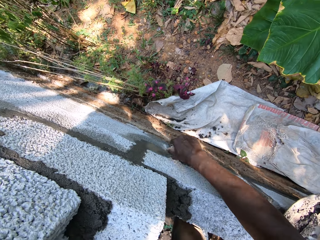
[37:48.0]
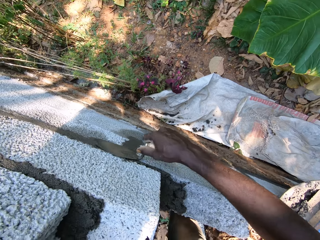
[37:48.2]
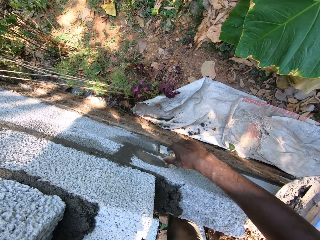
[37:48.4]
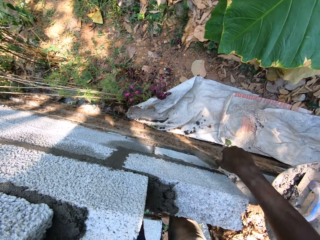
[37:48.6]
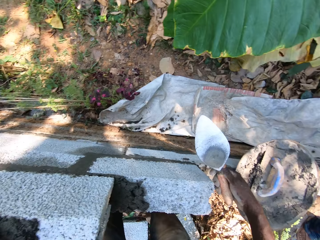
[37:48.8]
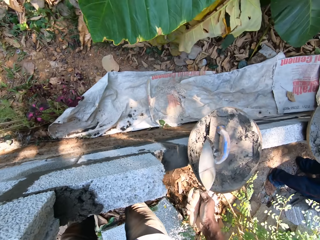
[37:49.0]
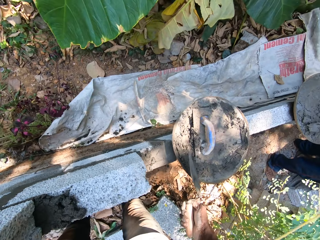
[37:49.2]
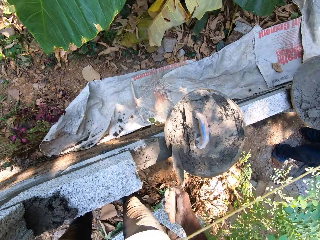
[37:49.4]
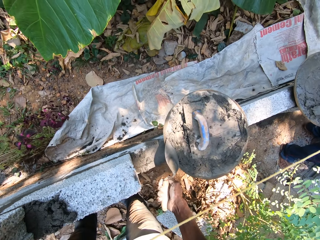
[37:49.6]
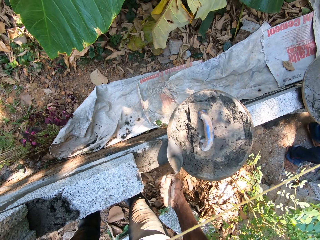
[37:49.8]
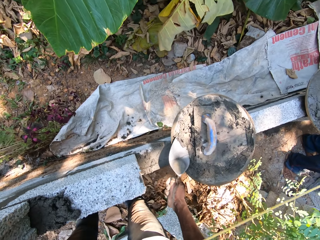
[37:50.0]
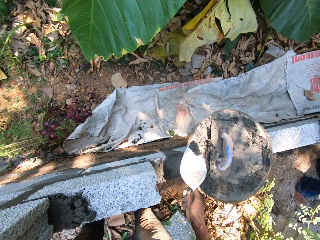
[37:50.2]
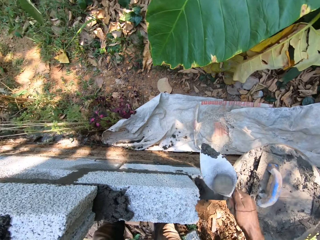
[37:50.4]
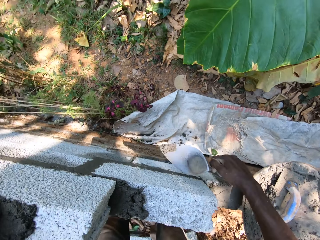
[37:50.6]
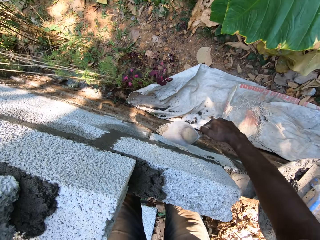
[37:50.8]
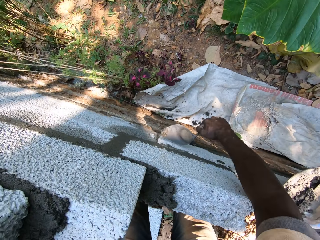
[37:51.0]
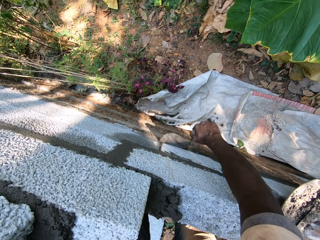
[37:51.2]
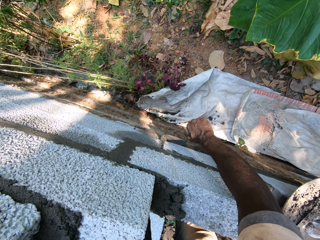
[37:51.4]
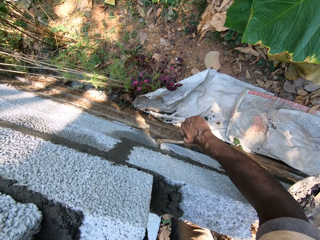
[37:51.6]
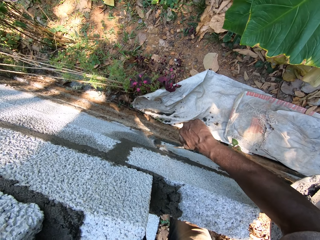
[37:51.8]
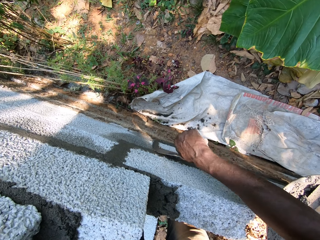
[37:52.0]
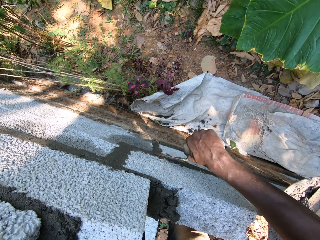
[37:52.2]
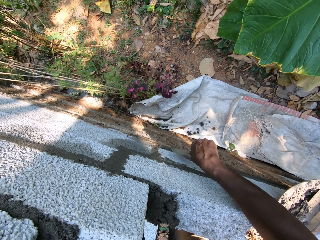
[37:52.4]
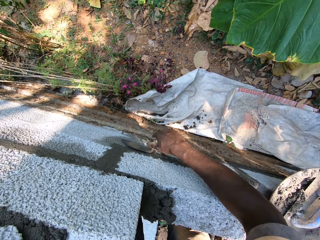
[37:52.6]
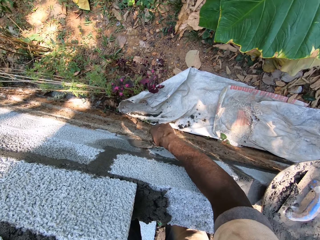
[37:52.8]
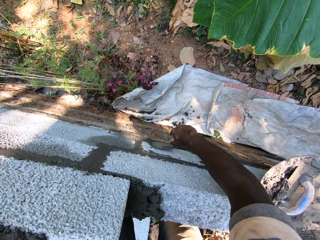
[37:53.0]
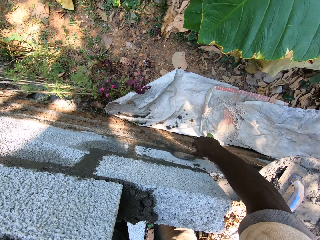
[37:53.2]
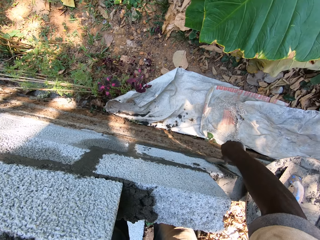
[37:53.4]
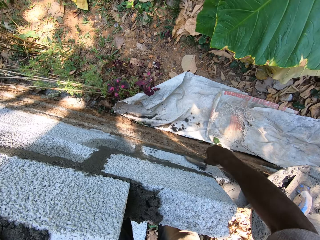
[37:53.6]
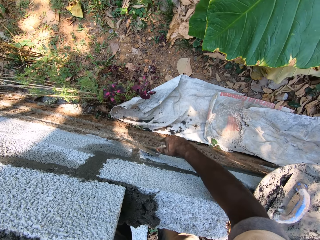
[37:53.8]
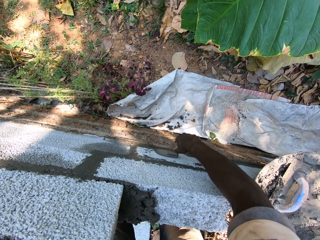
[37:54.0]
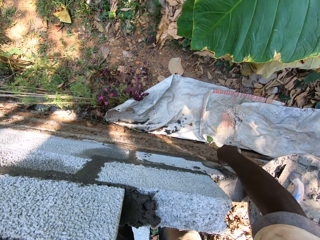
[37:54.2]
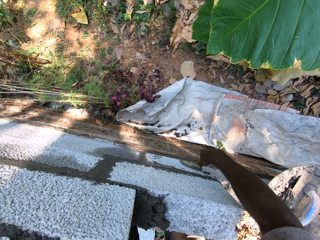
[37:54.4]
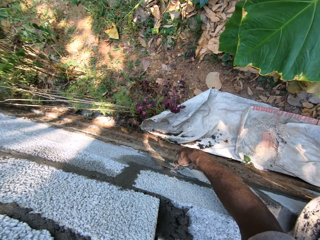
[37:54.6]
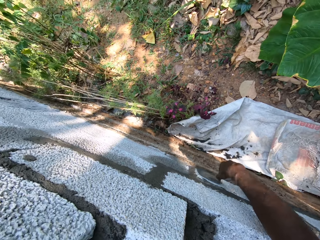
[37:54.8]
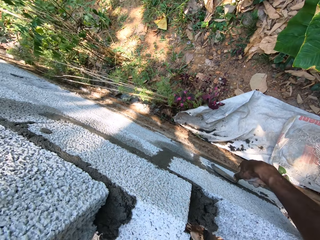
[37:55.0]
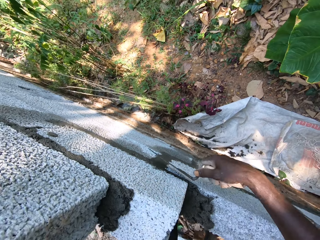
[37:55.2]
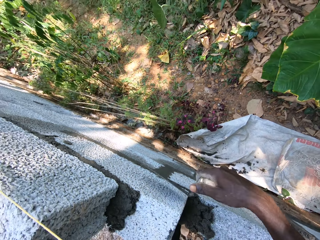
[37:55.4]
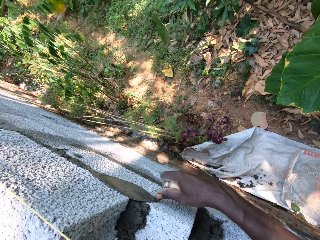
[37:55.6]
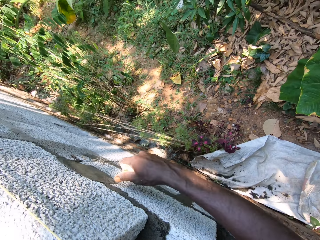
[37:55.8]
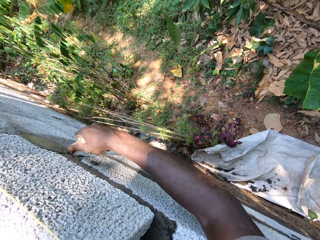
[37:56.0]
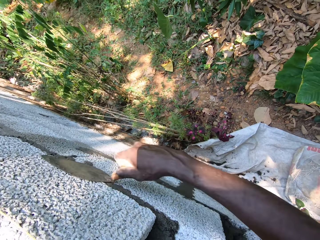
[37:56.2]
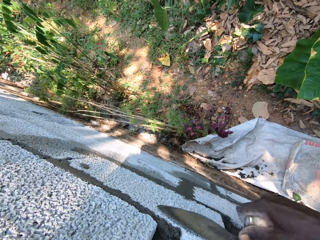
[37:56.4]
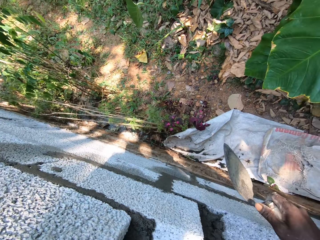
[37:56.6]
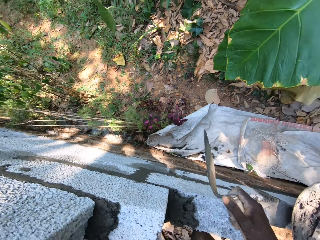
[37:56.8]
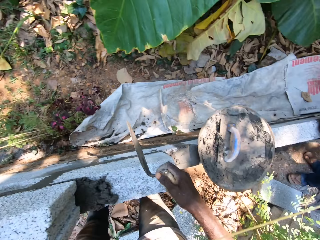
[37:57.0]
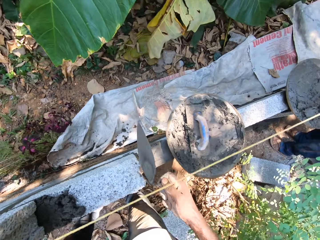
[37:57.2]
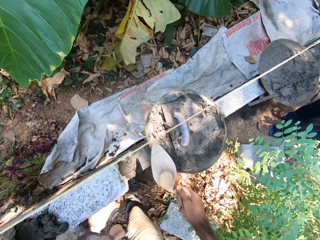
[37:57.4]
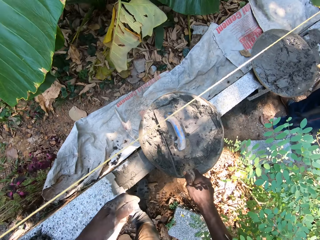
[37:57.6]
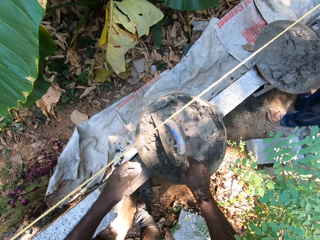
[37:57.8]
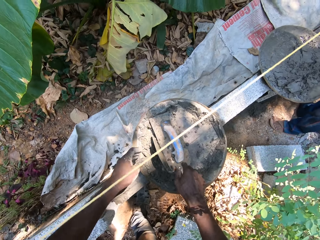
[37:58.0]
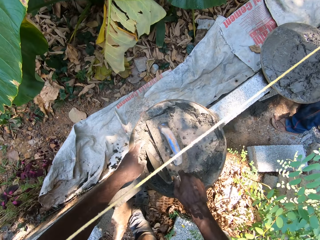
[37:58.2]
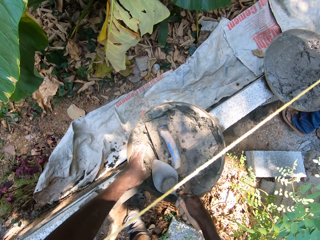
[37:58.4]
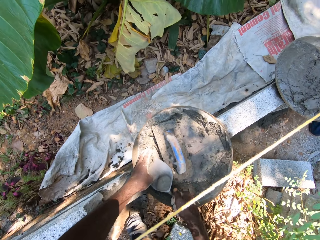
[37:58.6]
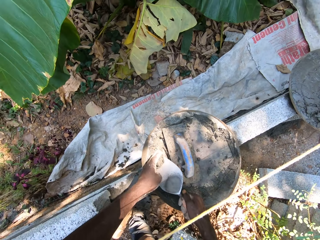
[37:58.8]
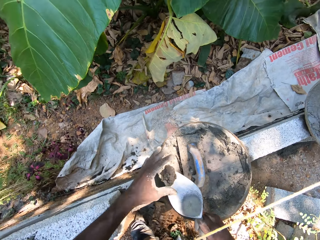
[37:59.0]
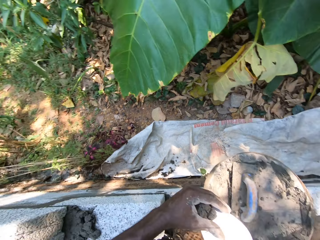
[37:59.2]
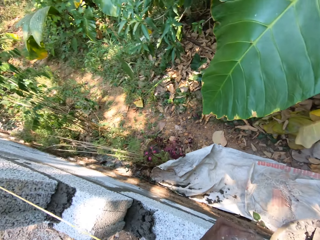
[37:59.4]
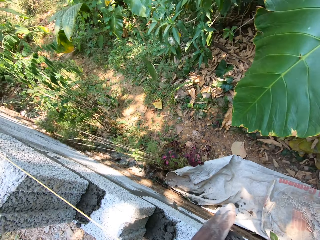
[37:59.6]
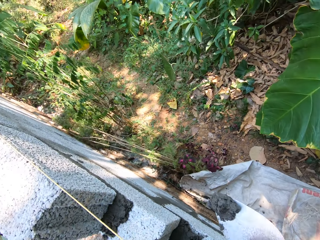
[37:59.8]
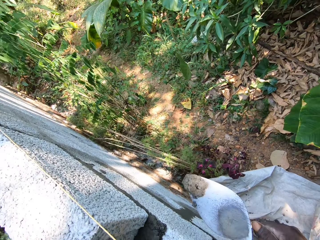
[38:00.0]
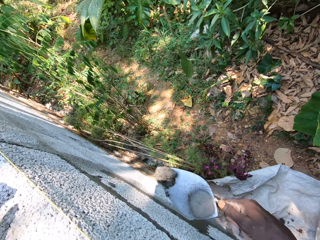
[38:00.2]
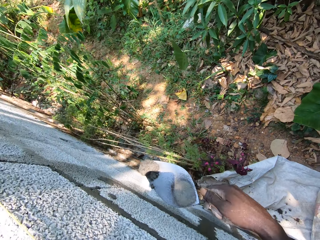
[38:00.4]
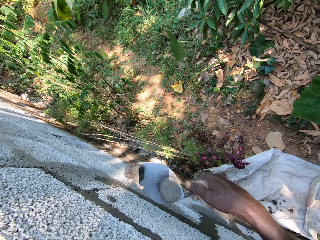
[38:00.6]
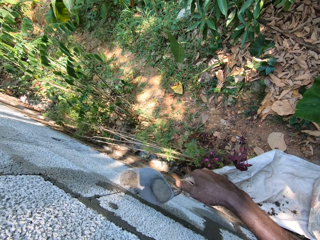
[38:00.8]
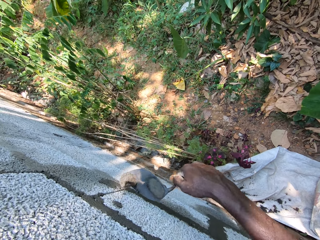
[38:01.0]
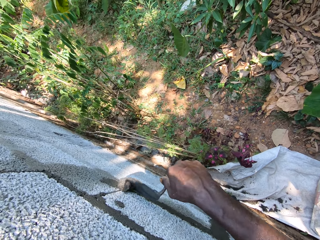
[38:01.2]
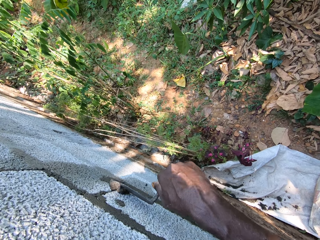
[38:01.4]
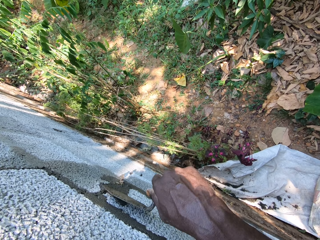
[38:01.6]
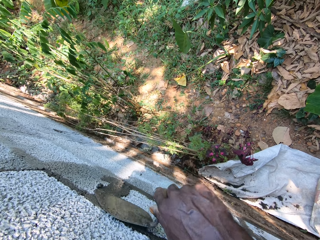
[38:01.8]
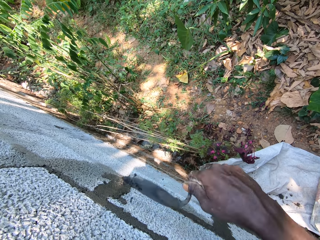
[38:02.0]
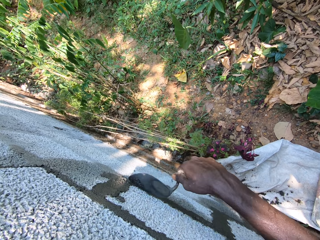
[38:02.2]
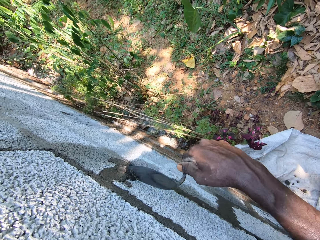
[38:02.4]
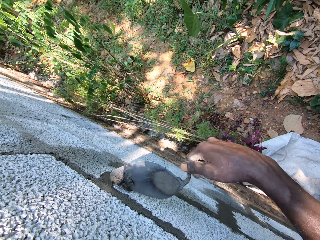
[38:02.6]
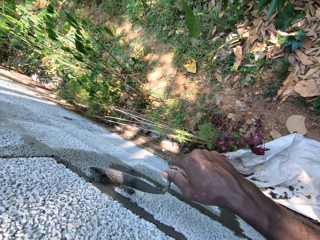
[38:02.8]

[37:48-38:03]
The camera wearer packs the mortar in the head pan with the brick trowel in his right hand. He plasters the mortar on the brick with the brick trowel in his right hand. He packs the mortar in the head pan with his left hand and the brick trowel in his right hand. He plasters the mortar on the brick with the brick trowel in his right hand.

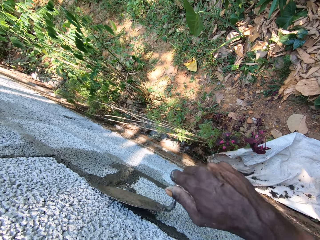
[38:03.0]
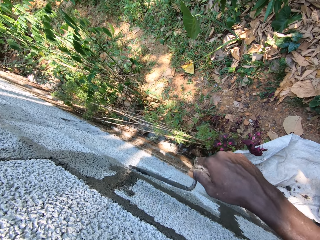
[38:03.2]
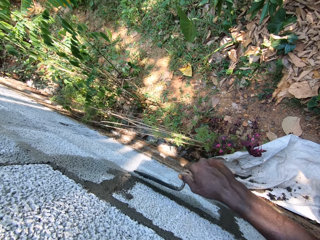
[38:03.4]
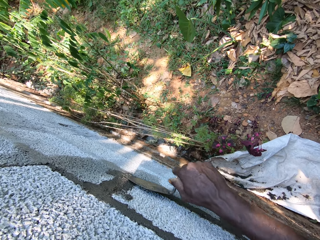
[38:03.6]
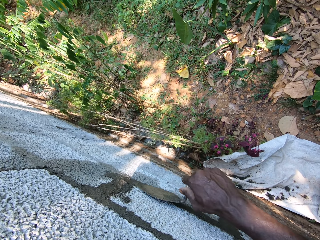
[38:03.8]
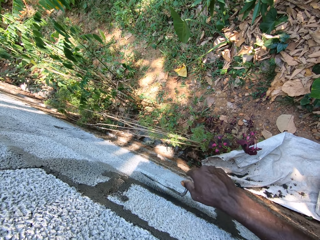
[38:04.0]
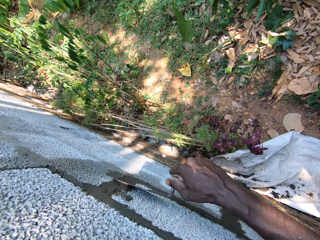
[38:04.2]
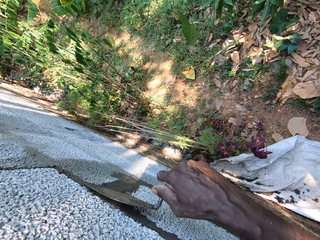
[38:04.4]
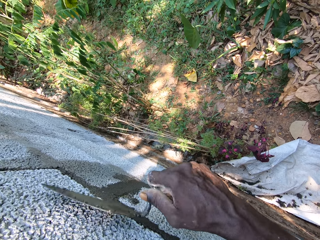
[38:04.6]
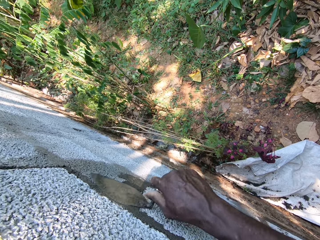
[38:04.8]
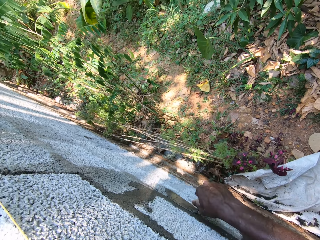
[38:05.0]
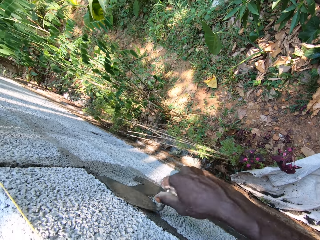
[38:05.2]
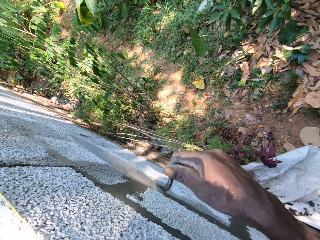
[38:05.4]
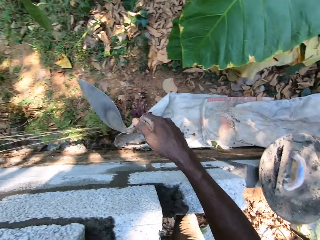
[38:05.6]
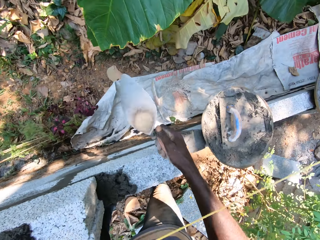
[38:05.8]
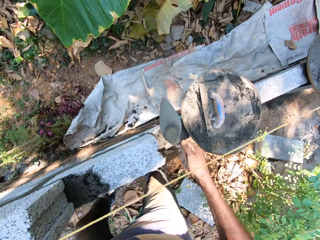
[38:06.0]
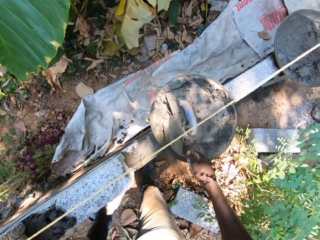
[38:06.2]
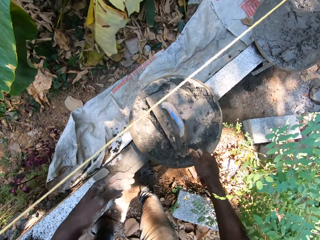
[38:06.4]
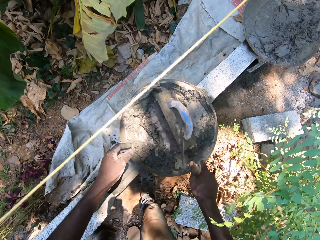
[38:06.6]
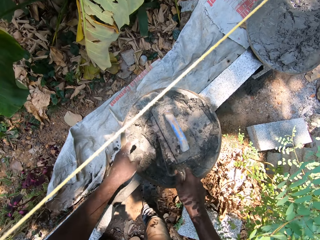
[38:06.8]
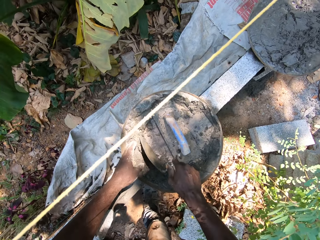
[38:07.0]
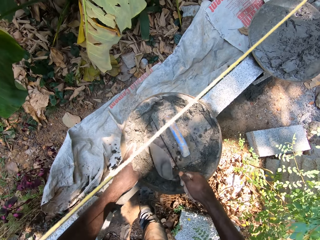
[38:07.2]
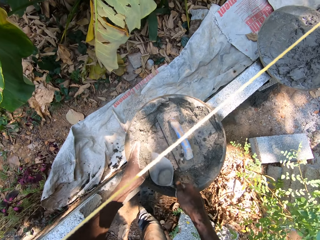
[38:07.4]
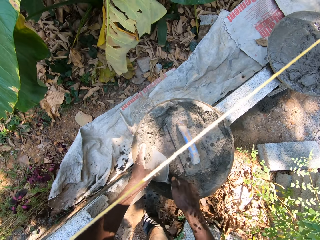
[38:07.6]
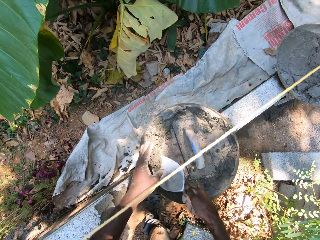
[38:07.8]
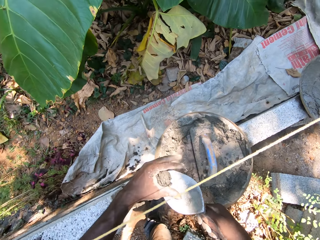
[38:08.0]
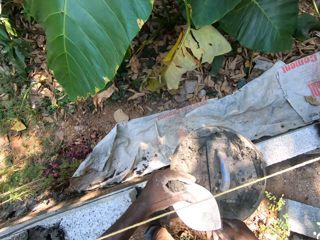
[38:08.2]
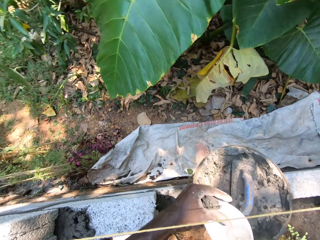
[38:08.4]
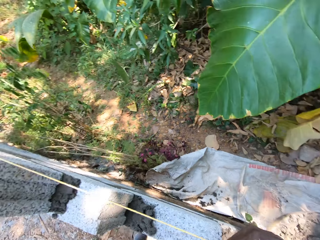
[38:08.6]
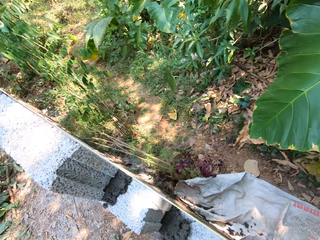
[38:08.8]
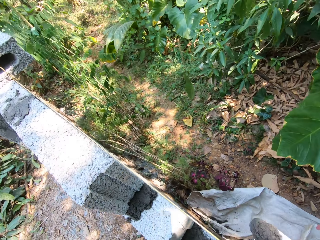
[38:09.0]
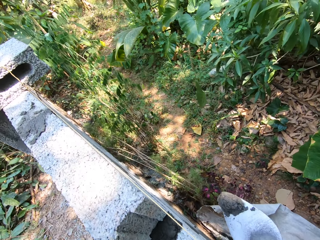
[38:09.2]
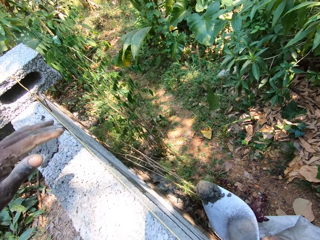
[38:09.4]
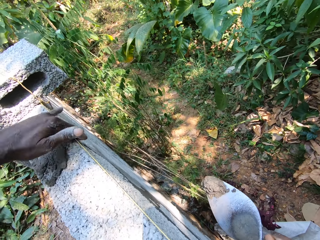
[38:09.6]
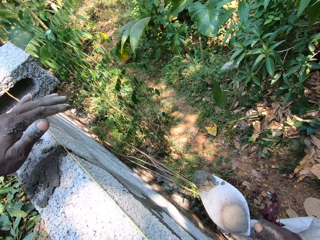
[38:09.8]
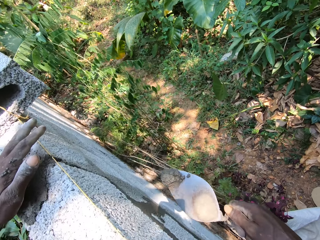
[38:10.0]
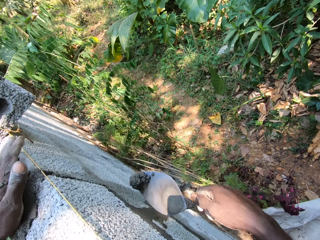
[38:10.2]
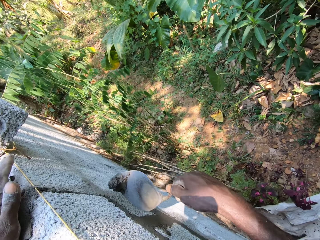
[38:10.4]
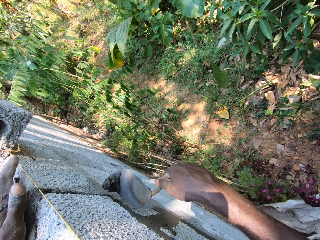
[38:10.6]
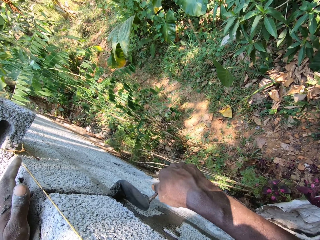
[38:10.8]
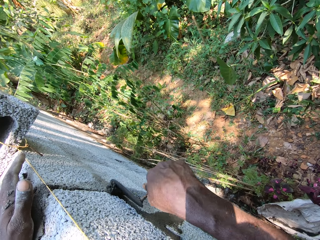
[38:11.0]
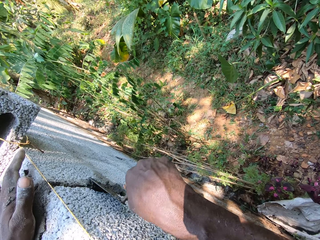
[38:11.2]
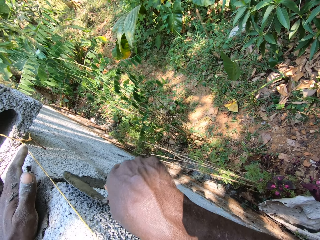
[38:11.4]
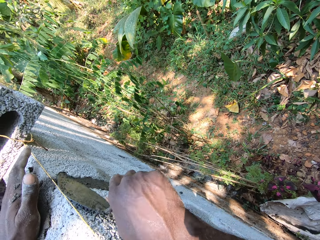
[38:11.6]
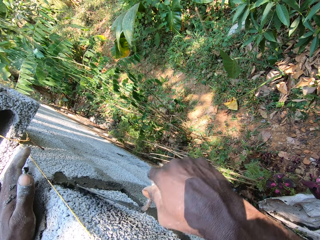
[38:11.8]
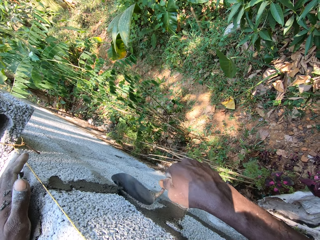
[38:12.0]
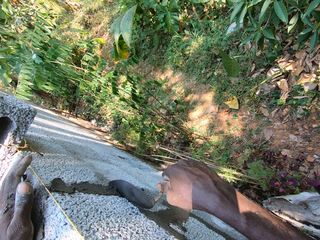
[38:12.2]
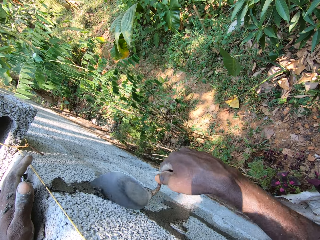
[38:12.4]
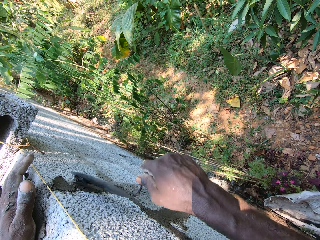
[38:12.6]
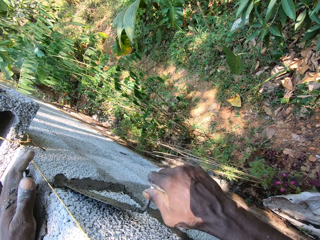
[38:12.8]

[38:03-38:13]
The camera wearer shifts the wooden float in the head pan with the brick trowel in his right hand. He packs the mortar in the head pan with his left hand and the brick trowel in his right hand. He dusts the mortar on the brick with his left hand. He plasters the mortar on the brick with the brick trowel in his right hand.
